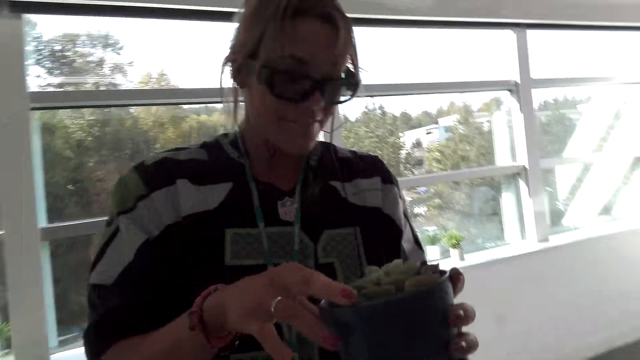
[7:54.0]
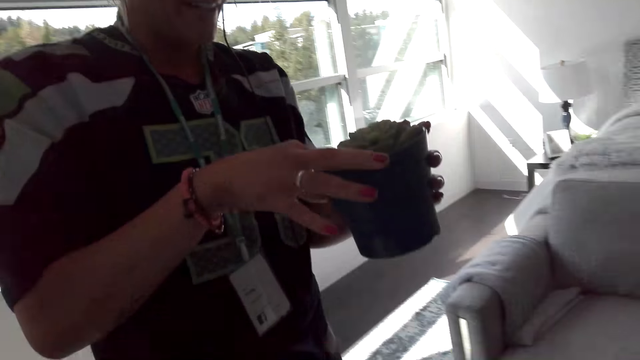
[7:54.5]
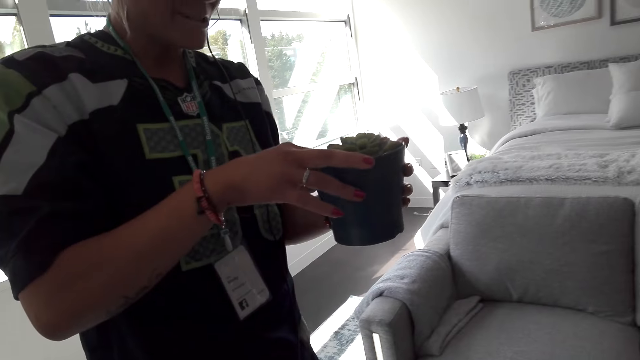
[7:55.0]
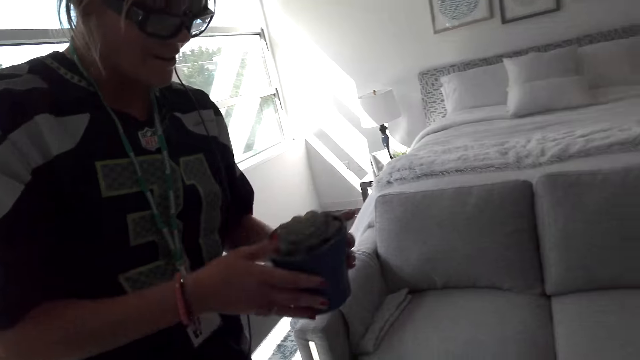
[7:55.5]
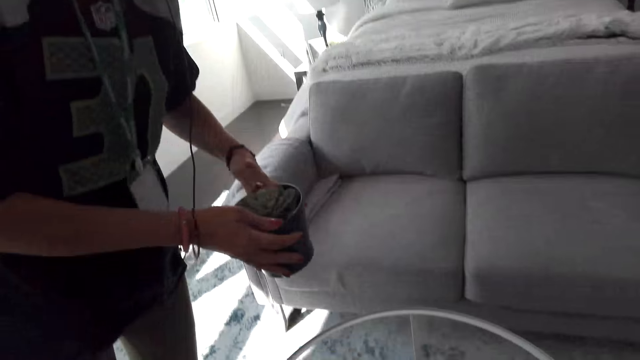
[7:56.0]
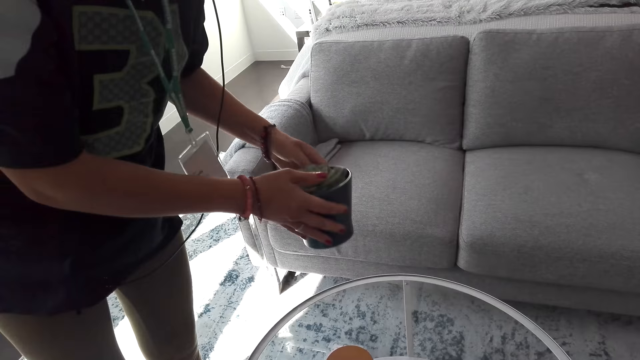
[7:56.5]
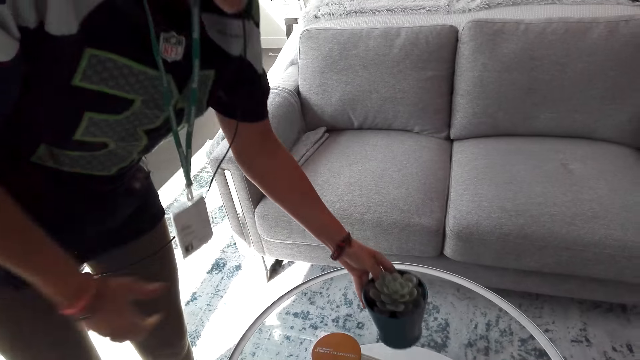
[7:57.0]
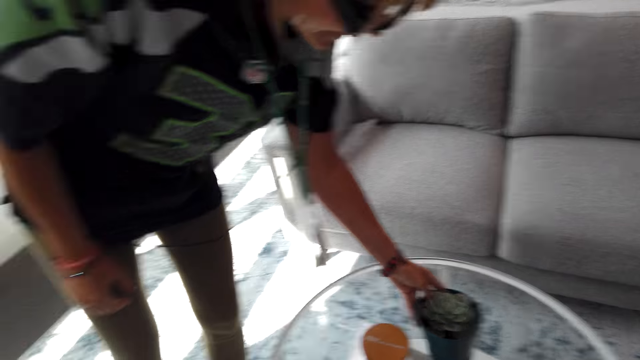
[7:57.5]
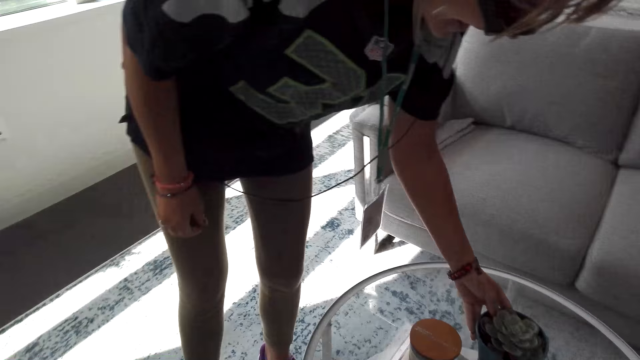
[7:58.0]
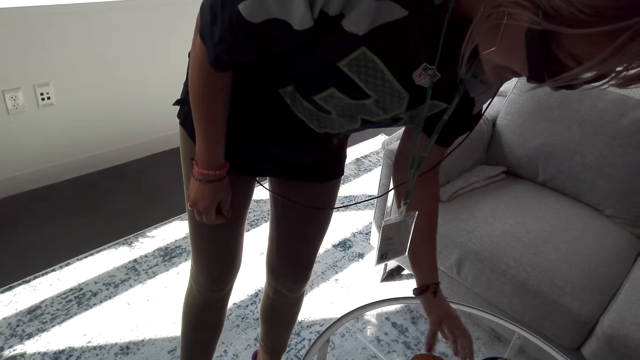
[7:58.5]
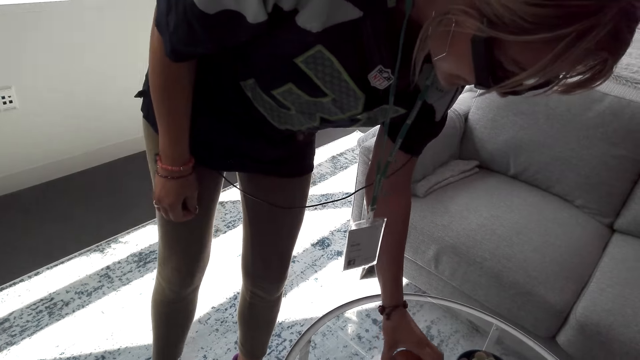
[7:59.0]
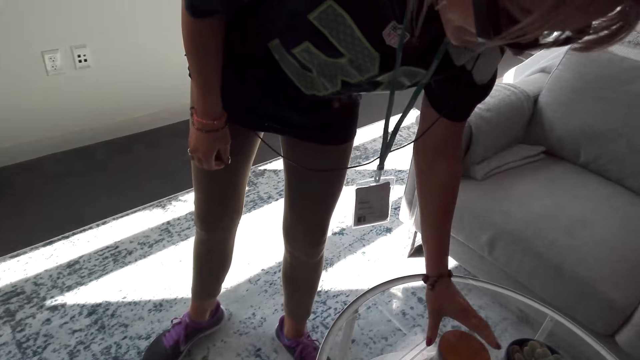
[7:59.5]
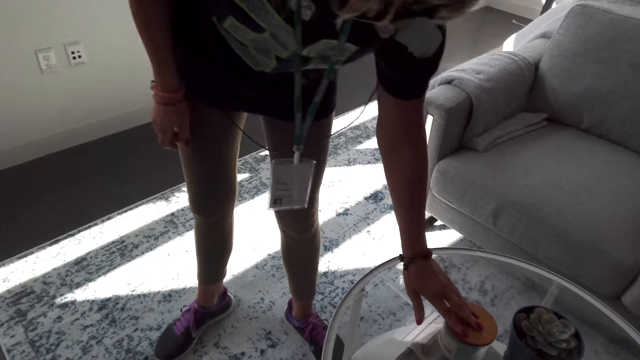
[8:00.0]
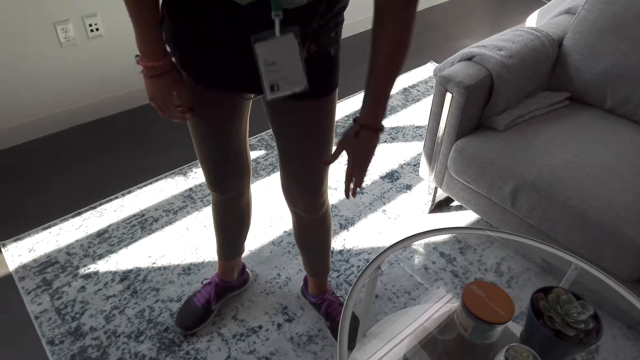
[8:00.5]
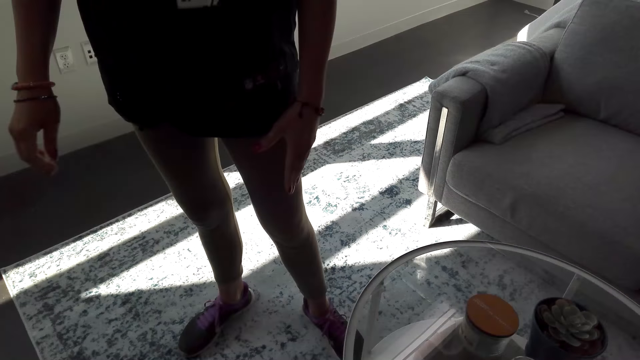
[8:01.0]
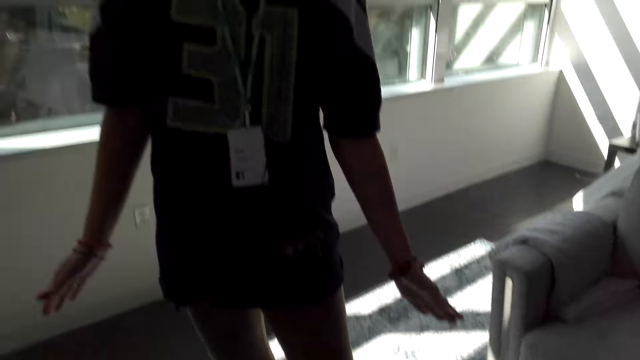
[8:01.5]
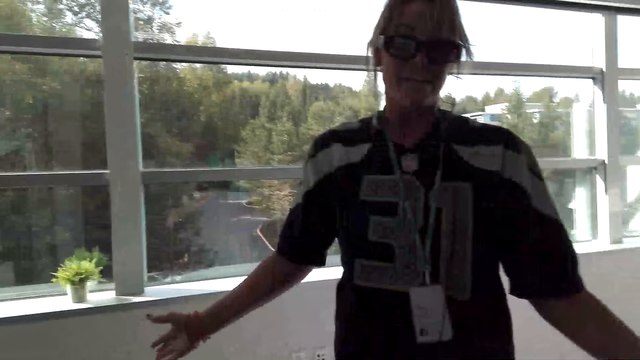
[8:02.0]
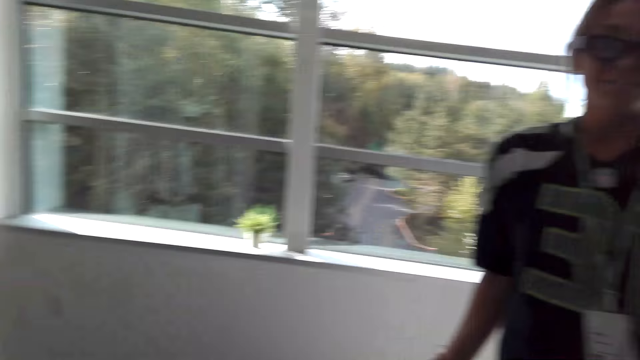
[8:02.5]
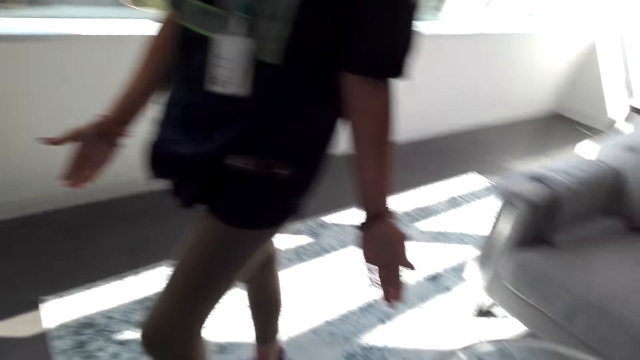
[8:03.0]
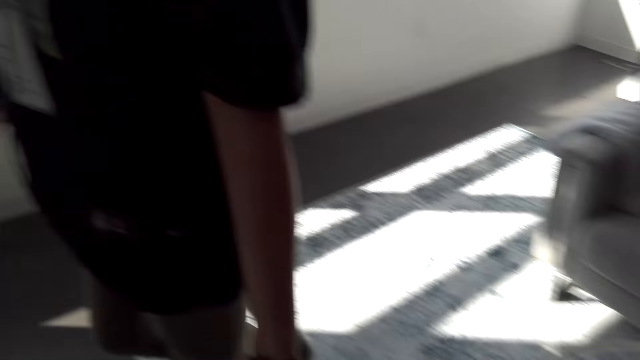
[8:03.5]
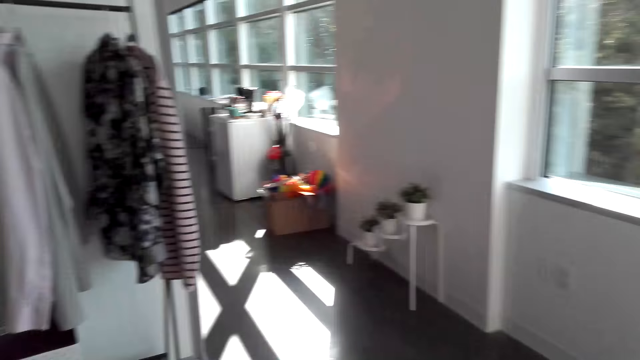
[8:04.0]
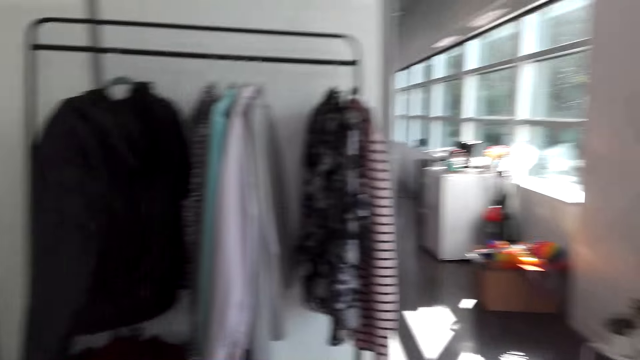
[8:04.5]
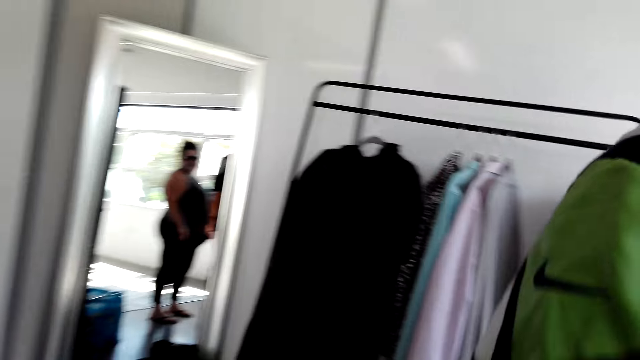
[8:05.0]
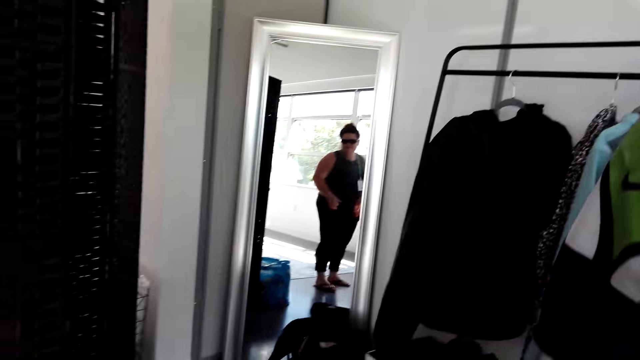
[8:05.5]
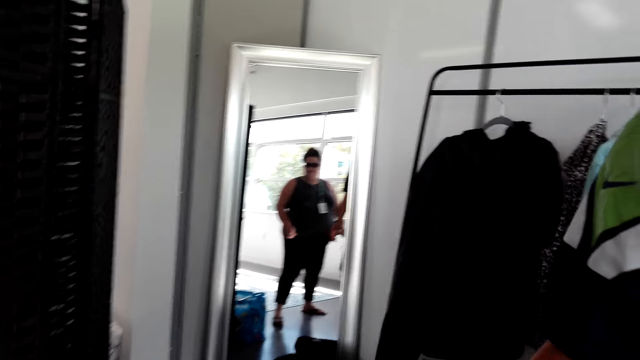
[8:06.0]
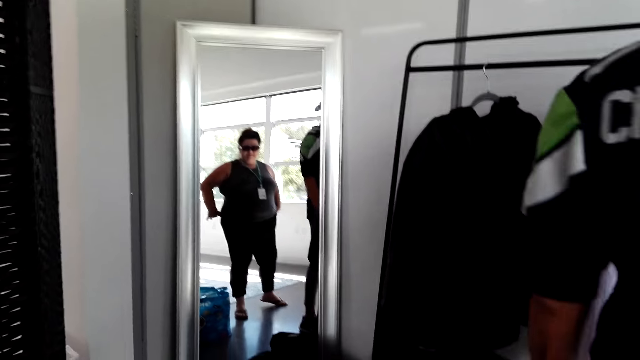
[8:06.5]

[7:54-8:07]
The woman puts the plant pot on the table with the left hand. The camera wearer talks to the woman. The woman talks to the camera wearer, holds a candle jar, talks to the camera wearer again, and touches something on the table. The woman talks to the camera wearer. The camera wearer talks to the woman. They talk to the woman again. The woman walks and talks to the camera wearer. The camera wearer talks to the woman, talks to the woman again, and looks at the mirror.

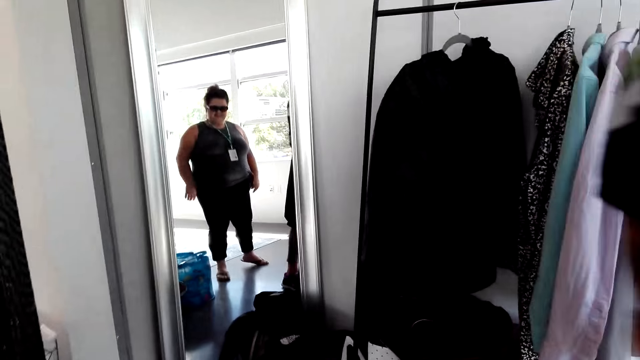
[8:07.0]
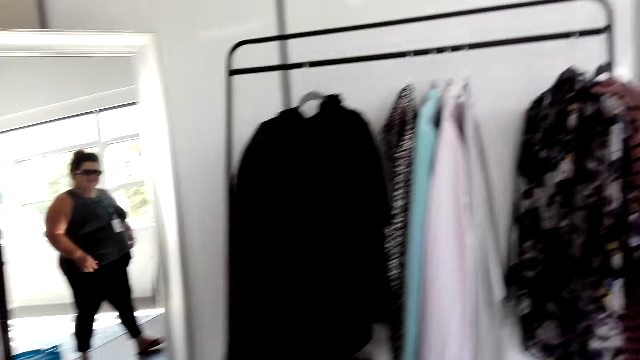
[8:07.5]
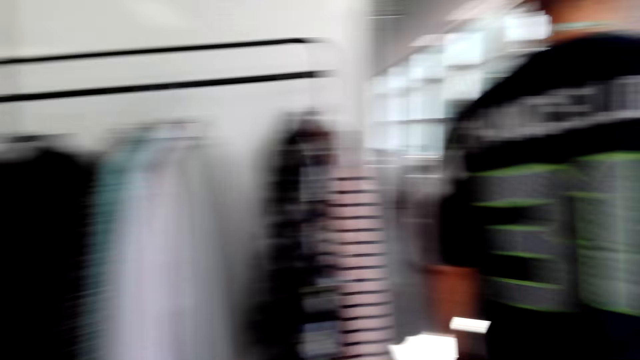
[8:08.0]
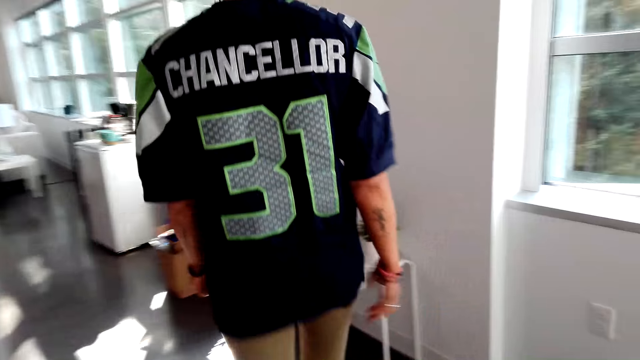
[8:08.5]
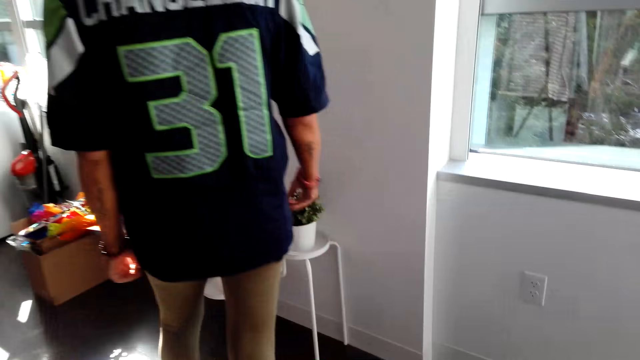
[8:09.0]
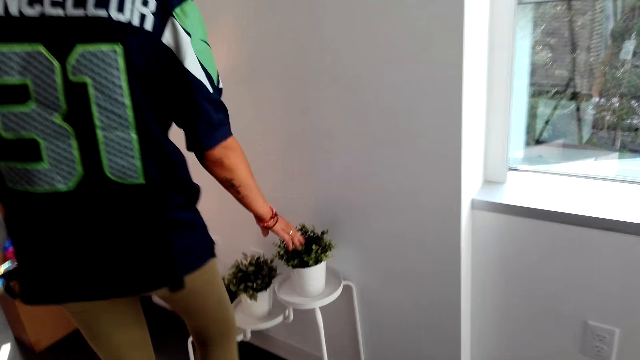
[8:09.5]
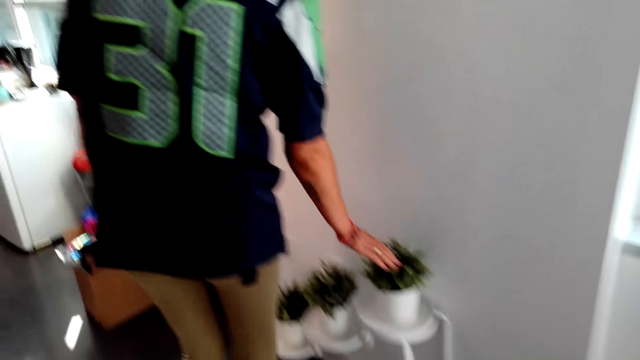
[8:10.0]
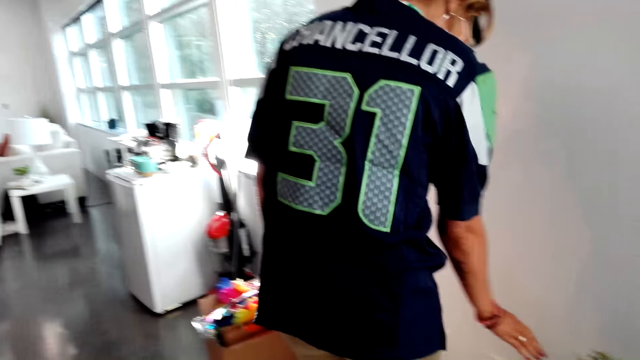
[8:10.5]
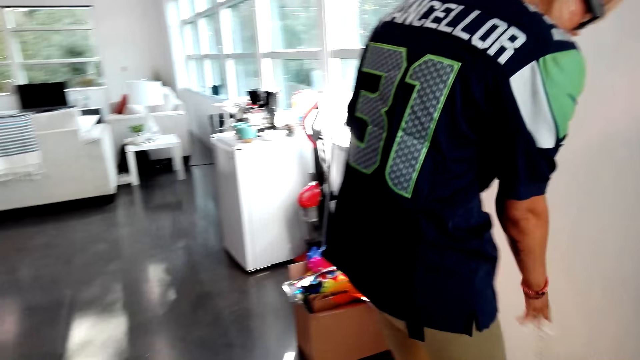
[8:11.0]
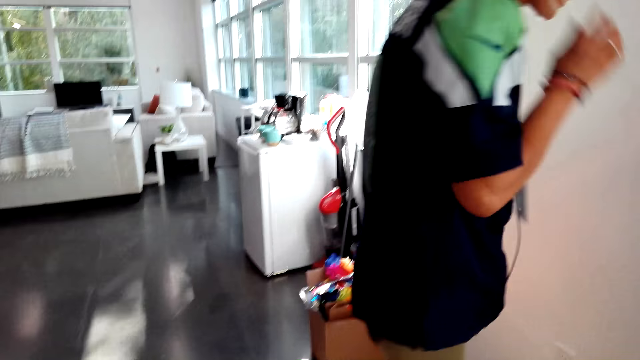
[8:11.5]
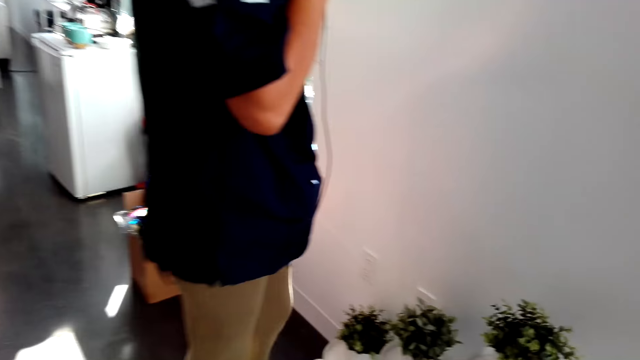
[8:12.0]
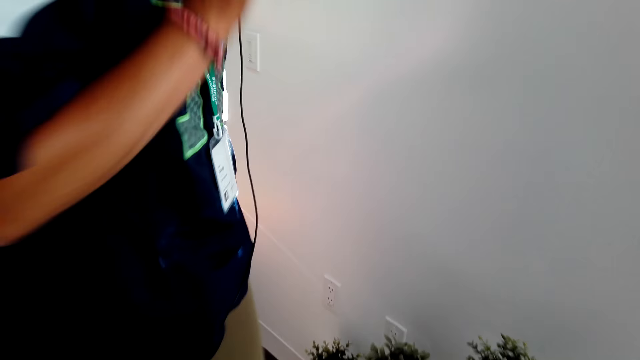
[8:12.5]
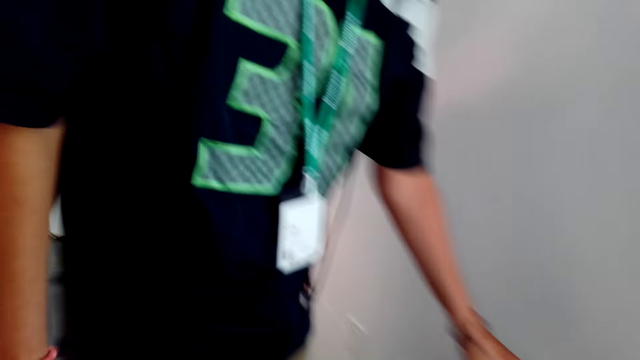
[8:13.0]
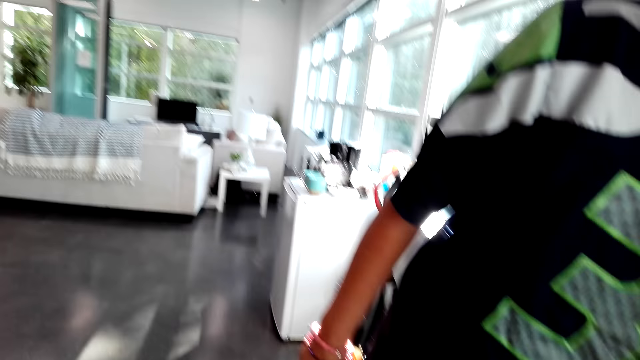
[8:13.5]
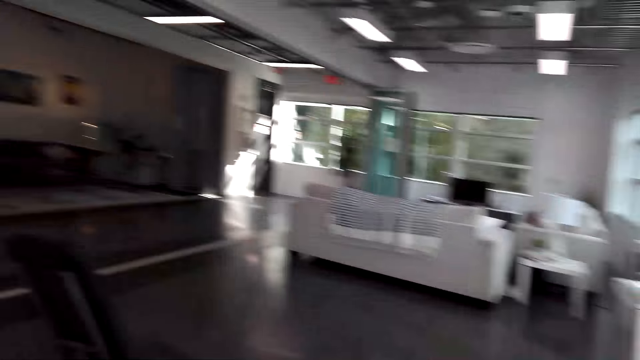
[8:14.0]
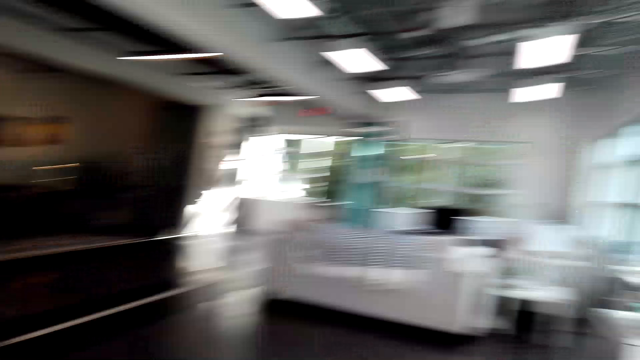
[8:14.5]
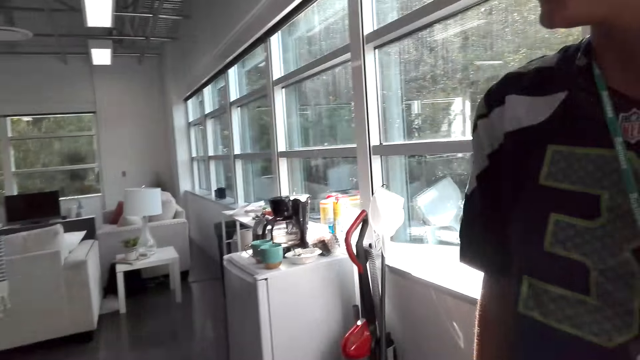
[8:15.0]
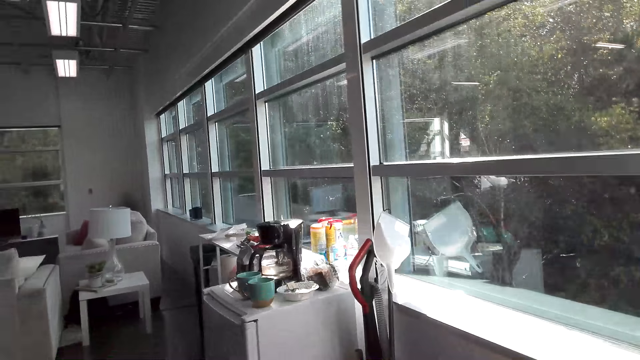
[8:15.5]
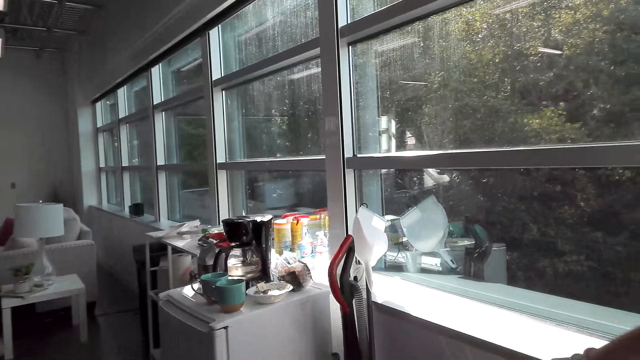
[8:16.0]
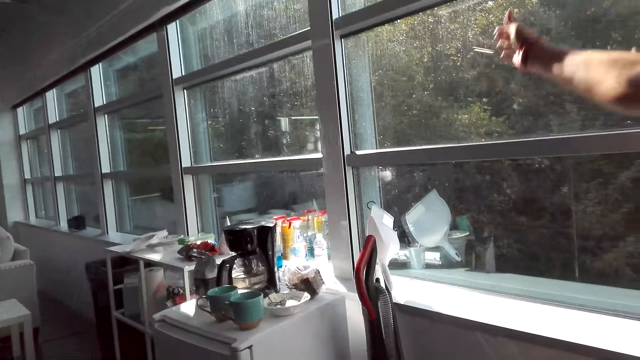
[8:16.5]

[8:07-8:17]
The woman talks to the camera wearer. The woman talks to the camera wearer again. The camera wearer laughs. The woman walks around the room, talks to the camera wearer, and touches the plant in the plant pot with the right hand. The woman talks to the camera wearer. The camera wearer talks to the woman. They talk to the woman again and look around. They talk to the woman. The woman lifts the hand up.
